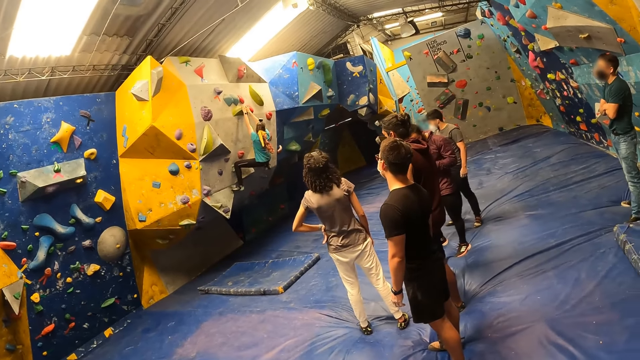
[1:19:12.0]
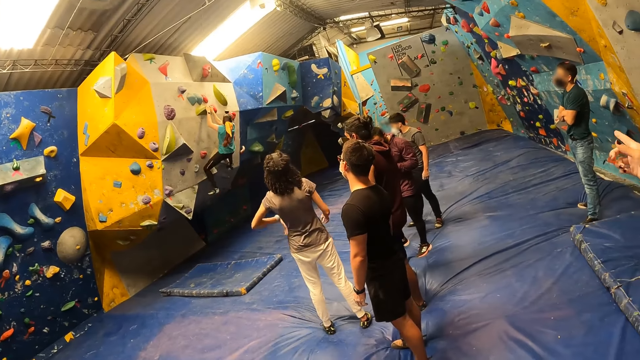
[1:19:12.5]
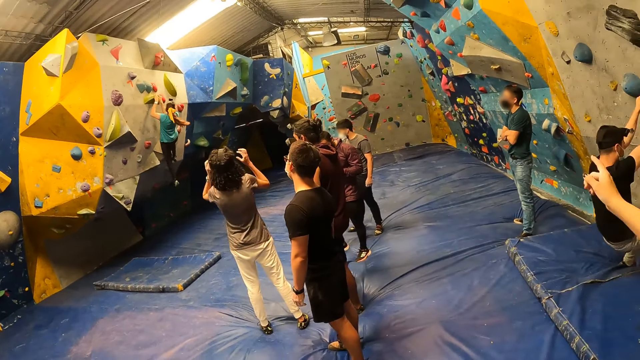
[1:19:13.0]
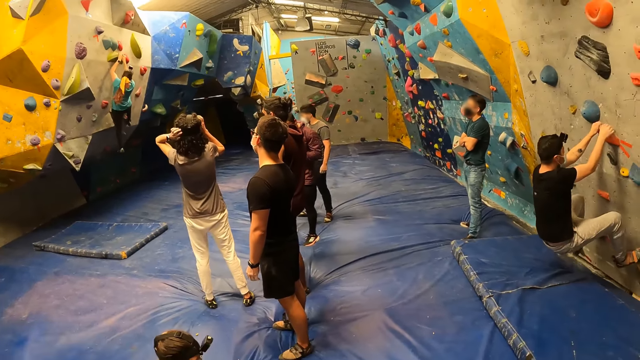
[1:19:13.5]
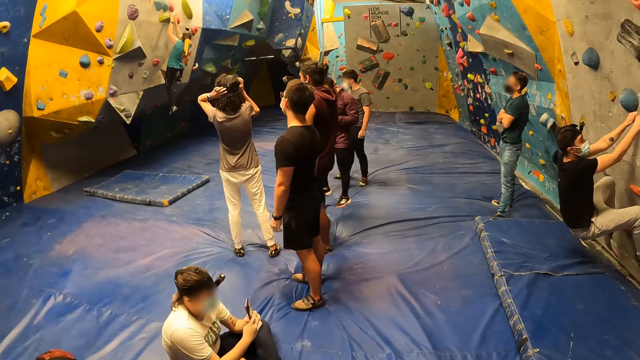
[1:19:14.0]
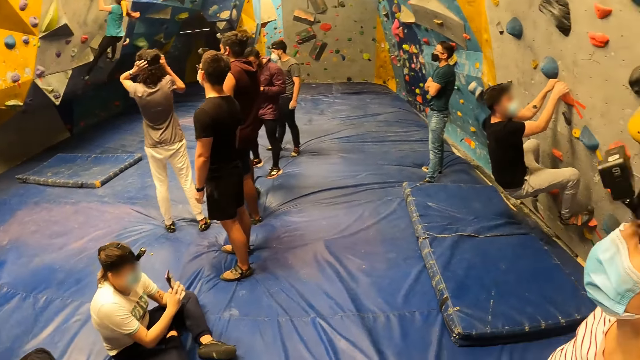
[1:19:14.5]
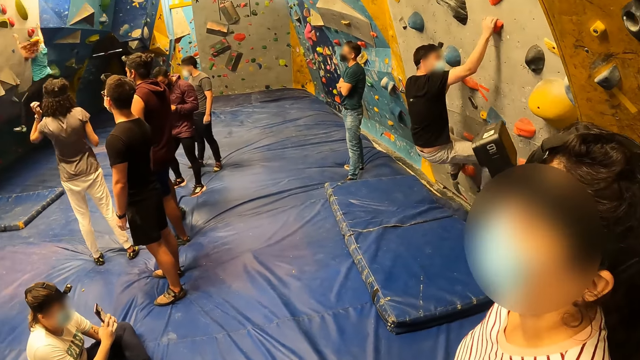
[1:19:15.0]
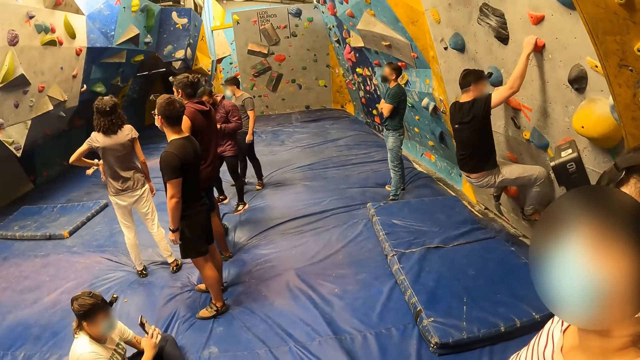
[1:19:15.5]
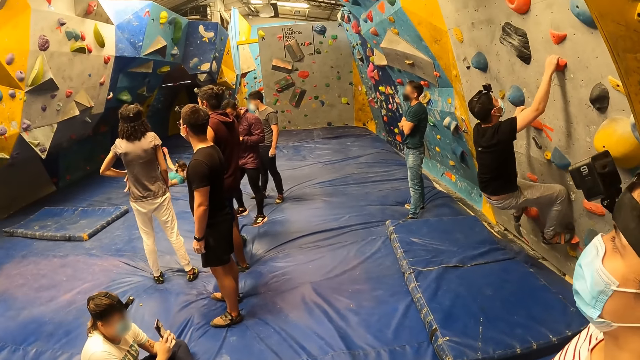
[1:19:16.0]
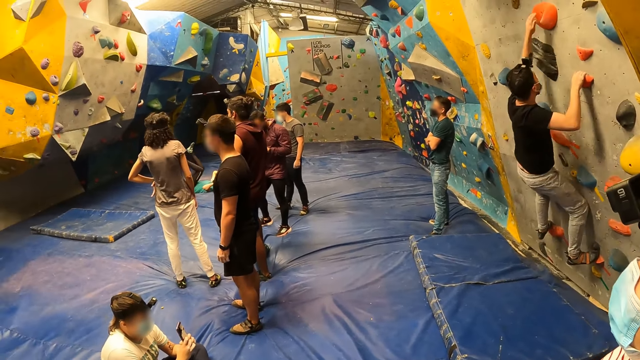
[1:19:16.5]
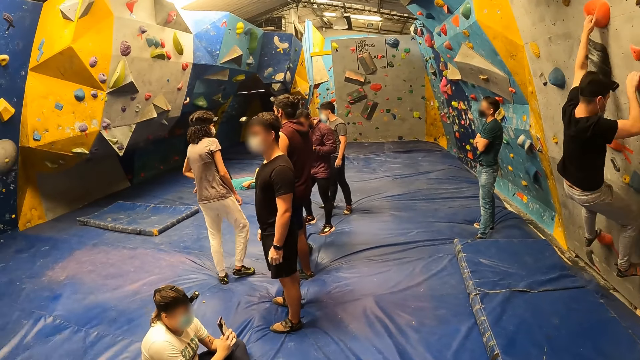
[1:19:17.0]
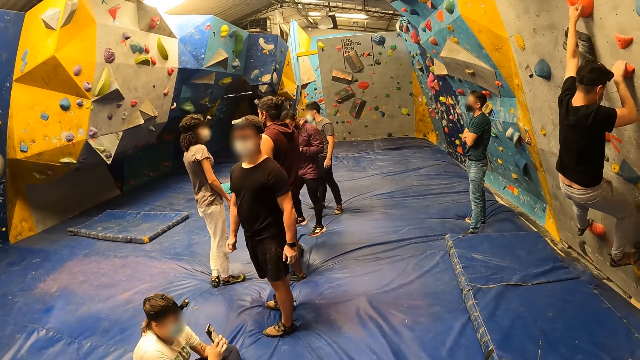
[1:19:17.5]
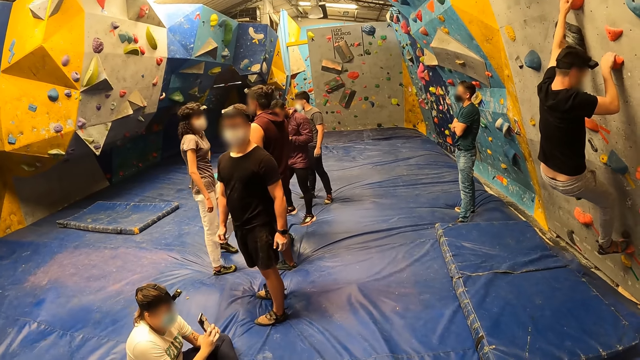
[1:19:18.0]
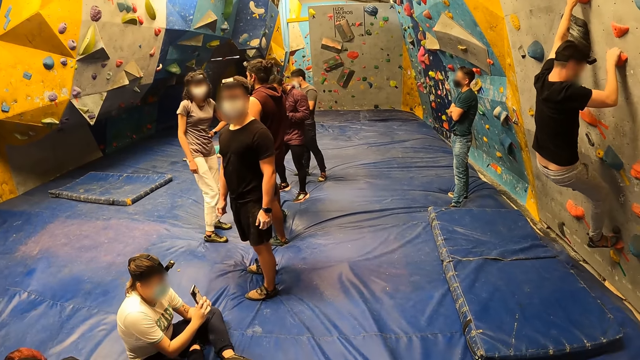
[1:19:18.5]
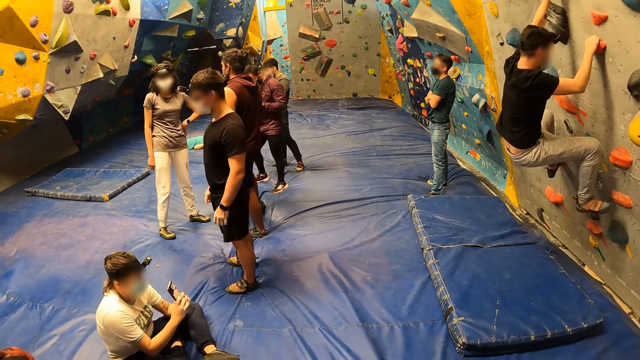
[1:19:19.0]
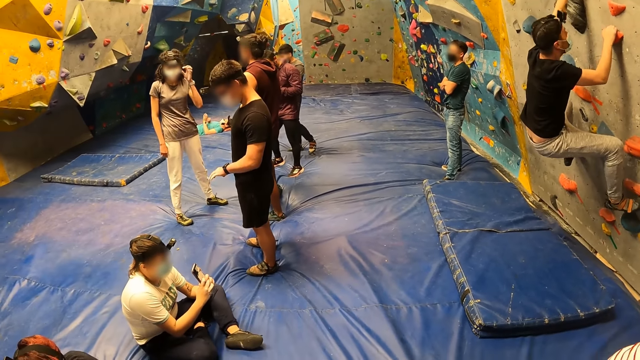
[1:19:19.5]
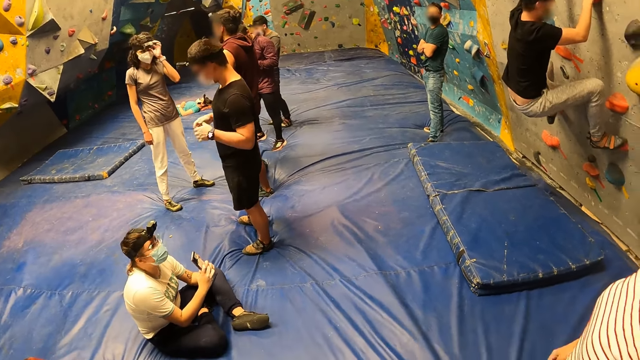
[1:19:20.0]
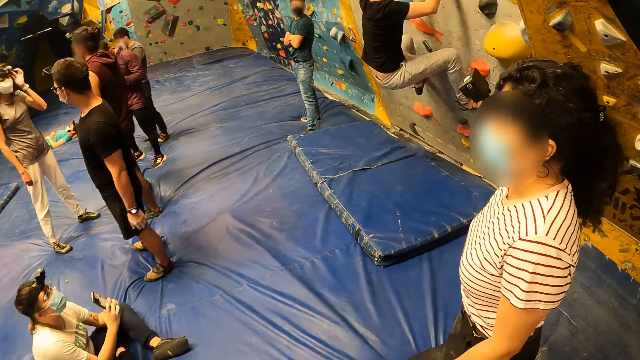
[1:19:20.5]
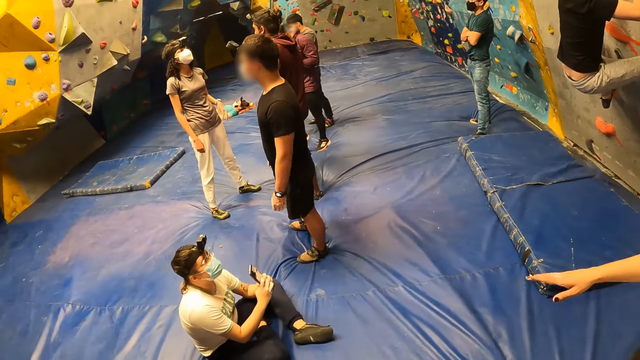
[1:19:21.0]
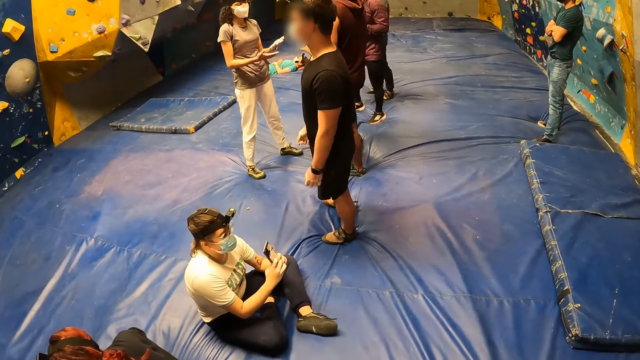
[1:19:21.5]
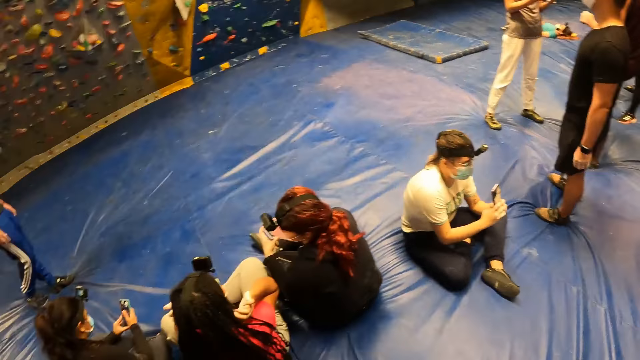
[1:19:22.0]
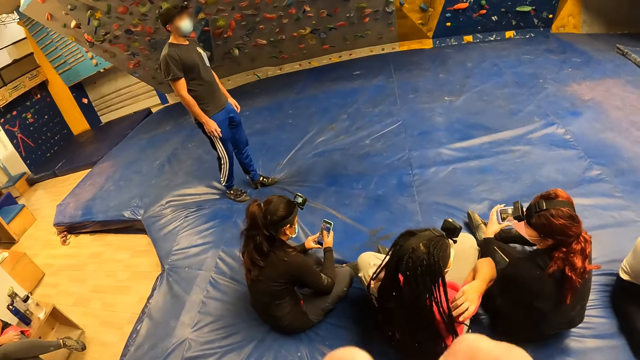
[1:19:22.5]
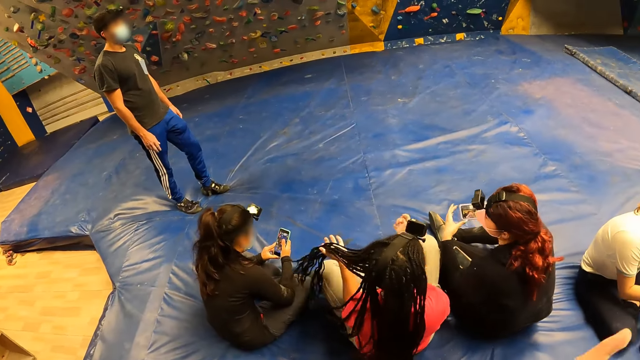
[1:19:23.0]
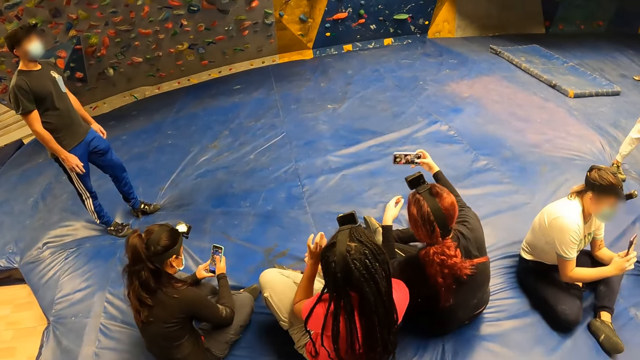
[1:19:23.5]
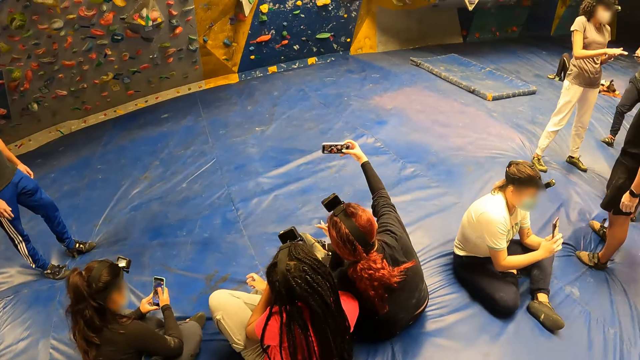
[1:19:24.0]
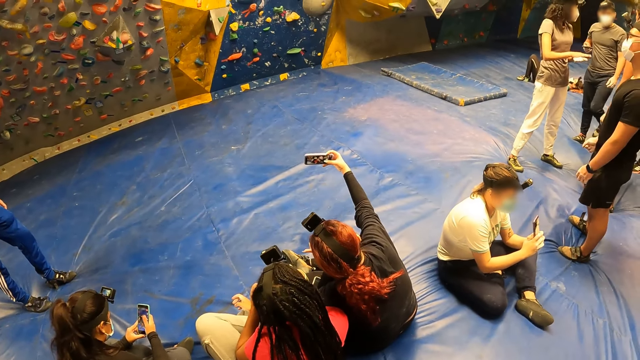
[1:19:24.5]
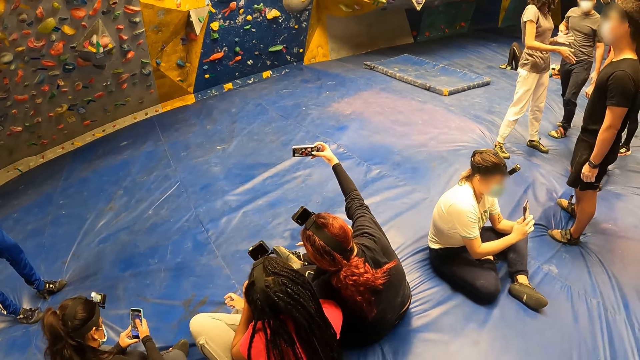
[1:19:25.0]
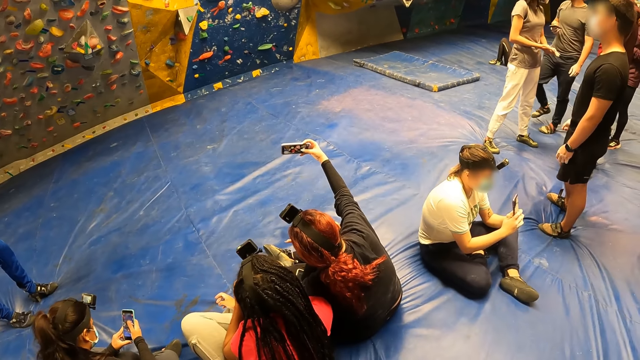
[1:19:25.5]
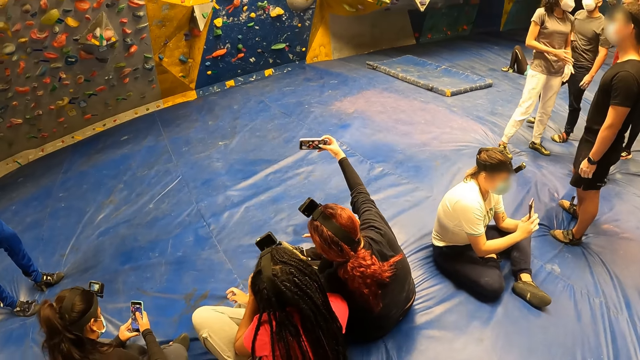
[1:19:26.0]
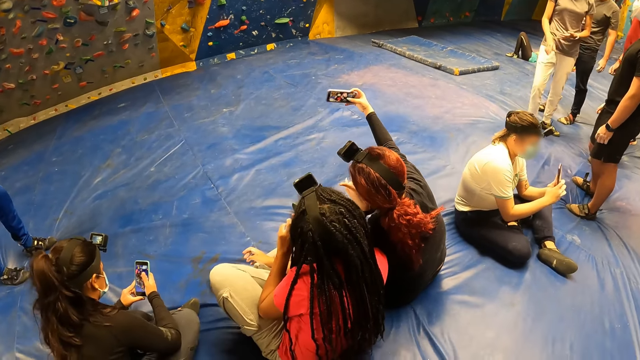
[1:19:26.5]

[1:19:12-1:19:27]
The man climbs the bouldering wall. A woman touches her head with both hands. Another woman holds her phone in both hands. Another woman lands on the crash pad. The first woman touches her face with her left hand. Another woman holds a phone in her left hand. Another woman holds a phone in both hands. Another woman strokes her hair with both hands. The camera wearer touches his face with his left hand. The woman with the phone in her left hand lifts the phone with her right hand.

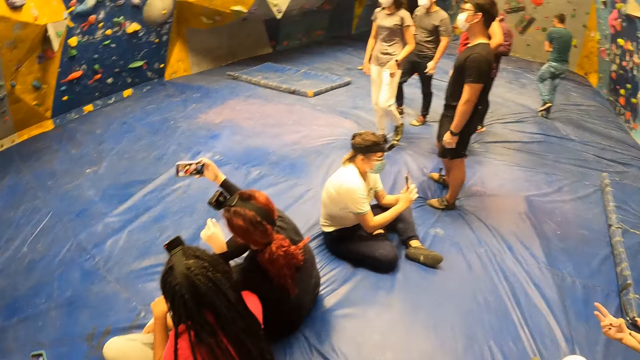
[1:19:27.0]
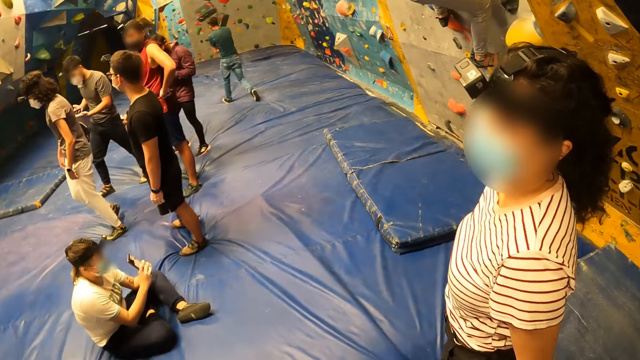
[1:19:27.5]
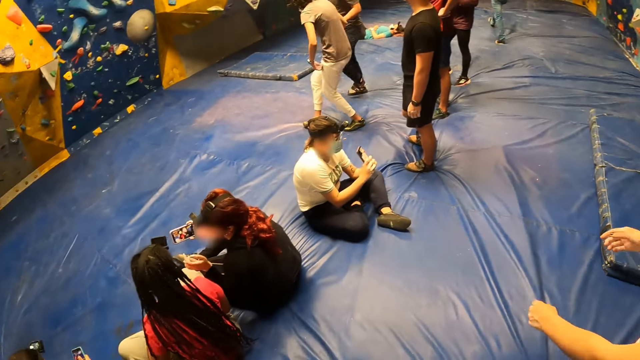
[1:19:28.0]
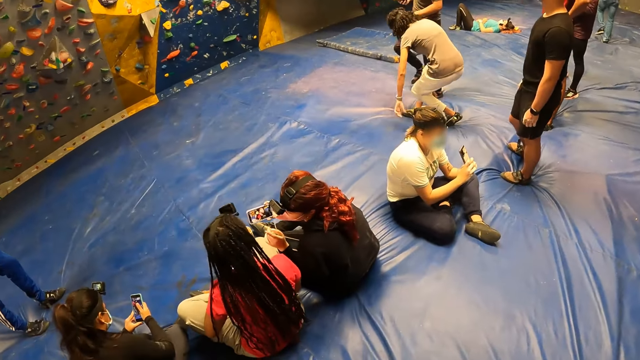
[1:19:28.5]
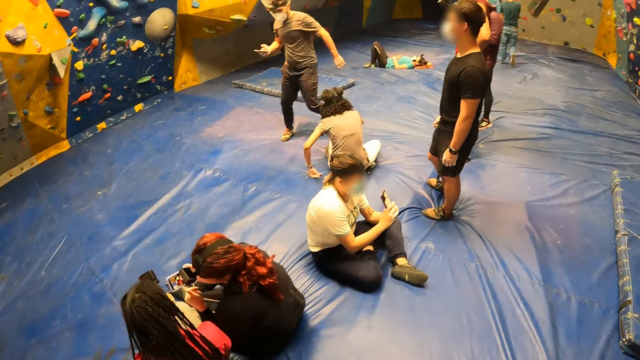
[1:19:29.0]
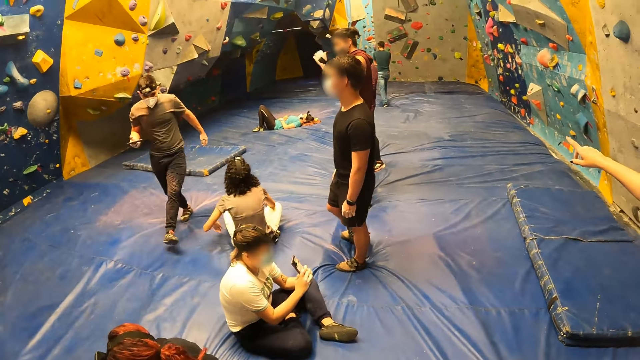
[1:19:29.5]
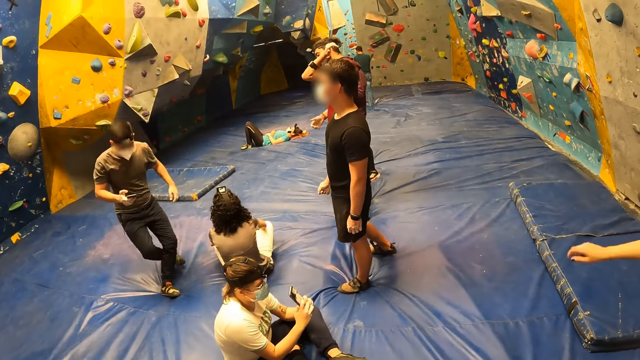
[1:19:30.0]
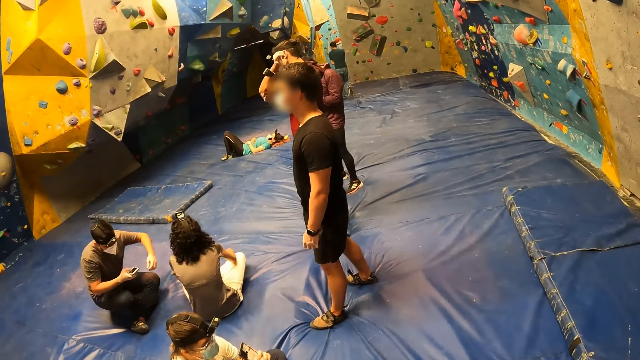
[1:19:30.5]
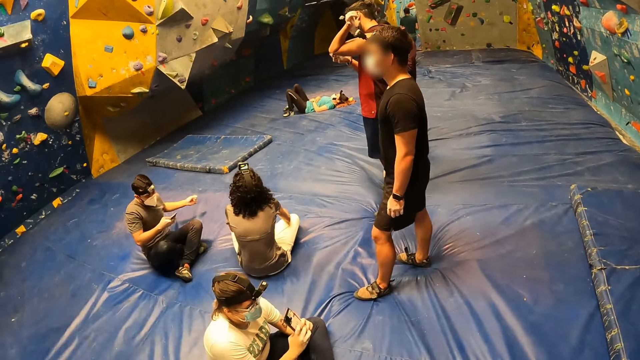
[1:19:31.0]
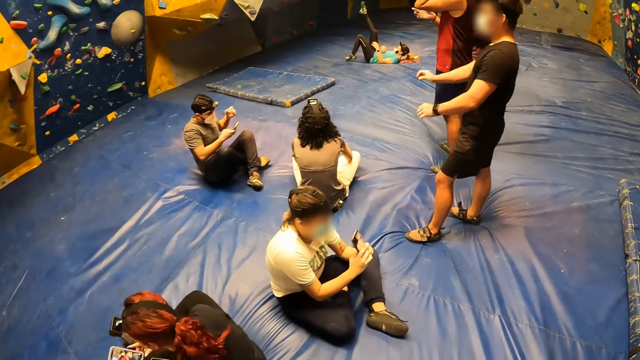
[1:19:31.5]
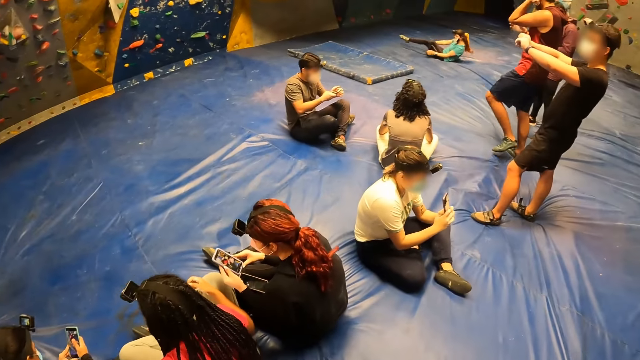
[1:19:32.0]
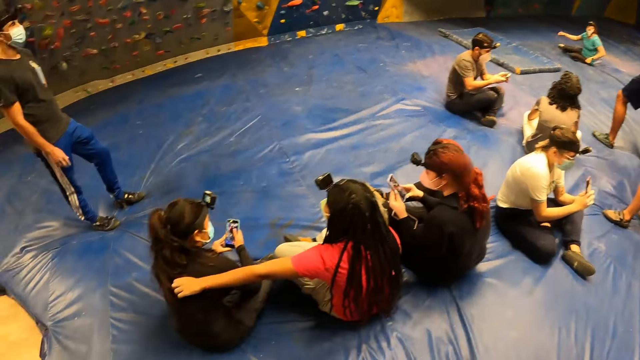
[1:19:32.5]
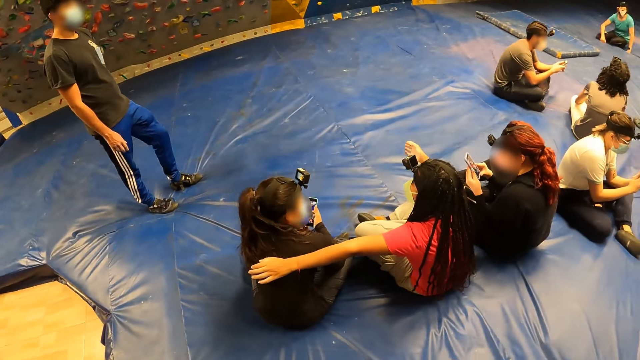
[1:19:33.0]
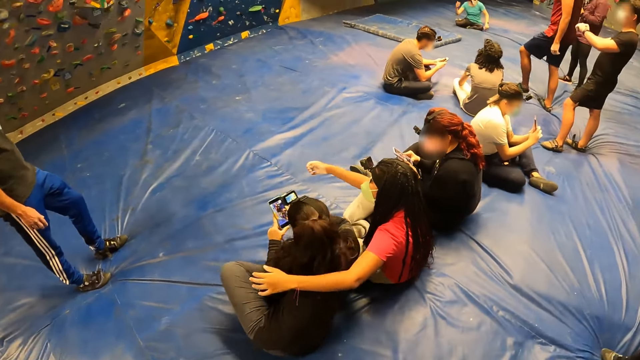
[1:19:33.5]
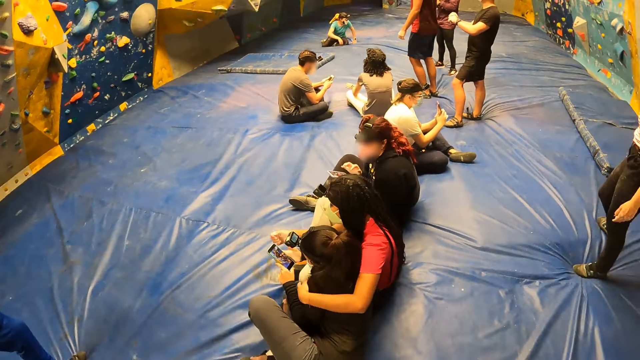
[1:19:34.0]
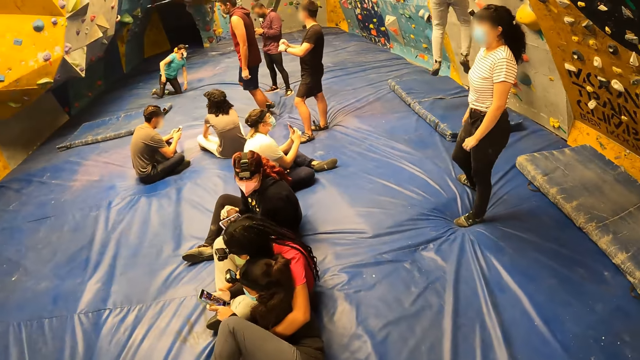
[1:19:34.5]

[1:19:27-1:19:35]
The man sits on the crash pad. A woman hugs another woman with her left hand.
